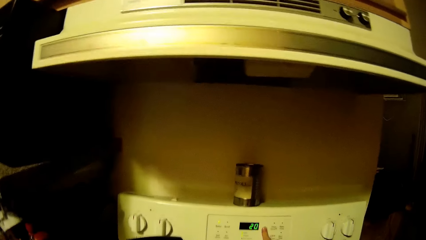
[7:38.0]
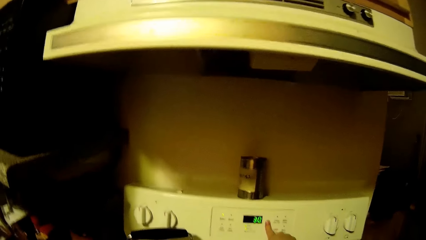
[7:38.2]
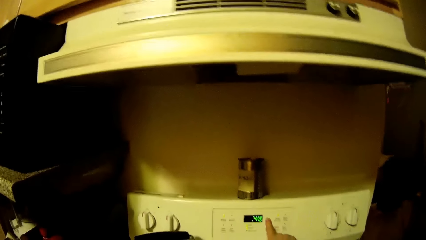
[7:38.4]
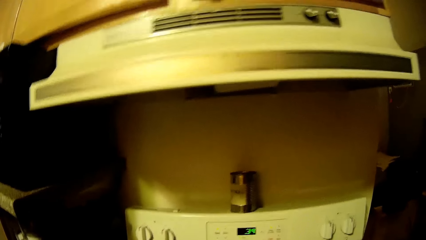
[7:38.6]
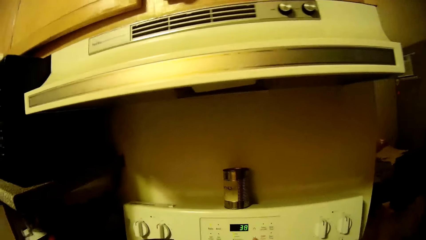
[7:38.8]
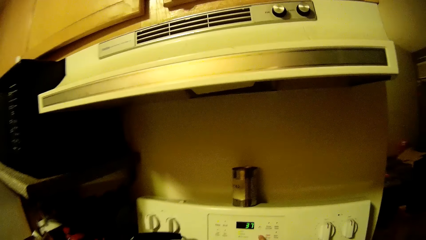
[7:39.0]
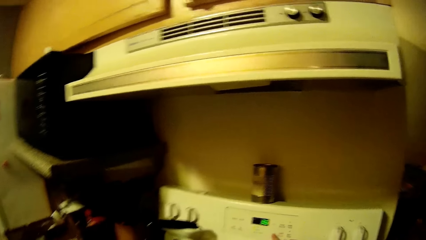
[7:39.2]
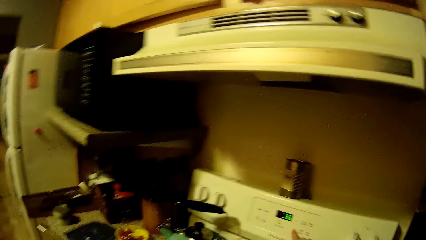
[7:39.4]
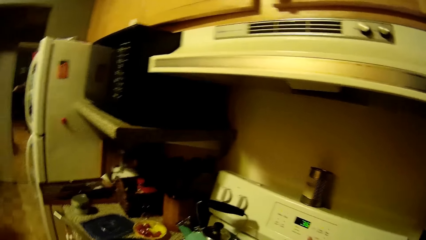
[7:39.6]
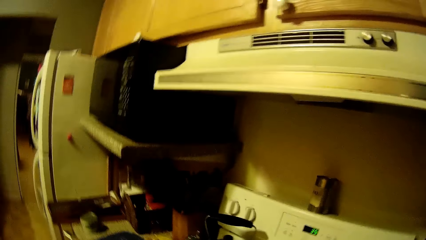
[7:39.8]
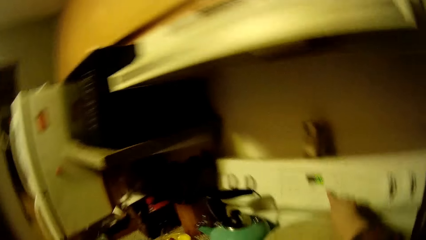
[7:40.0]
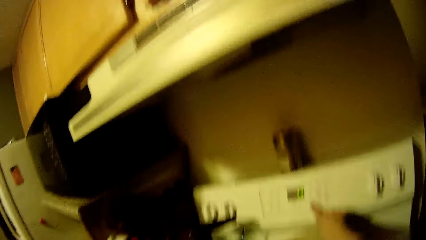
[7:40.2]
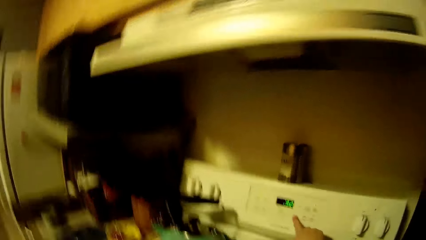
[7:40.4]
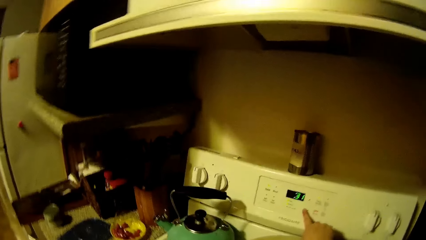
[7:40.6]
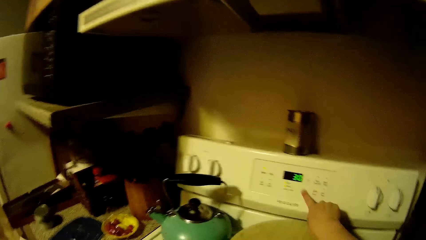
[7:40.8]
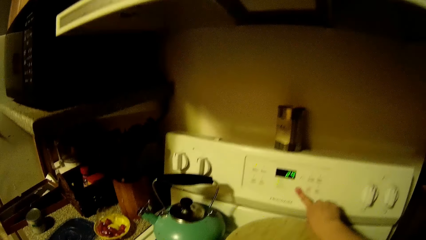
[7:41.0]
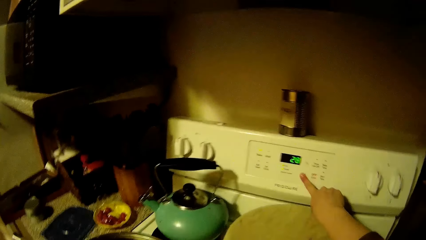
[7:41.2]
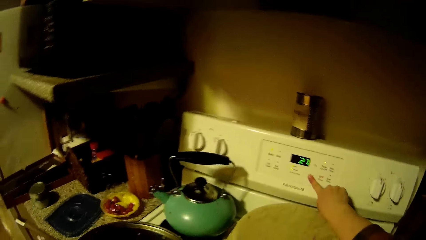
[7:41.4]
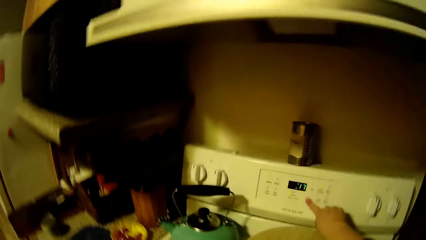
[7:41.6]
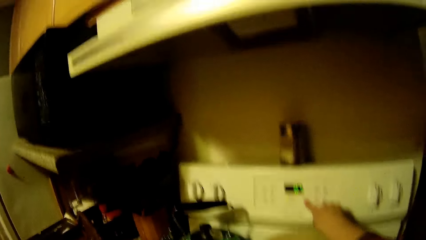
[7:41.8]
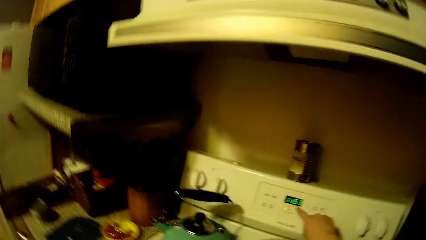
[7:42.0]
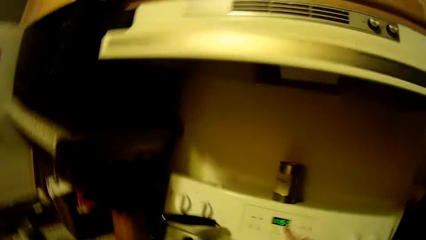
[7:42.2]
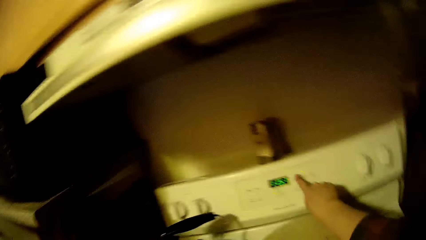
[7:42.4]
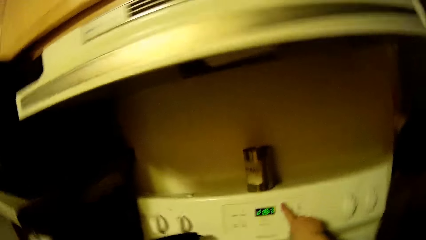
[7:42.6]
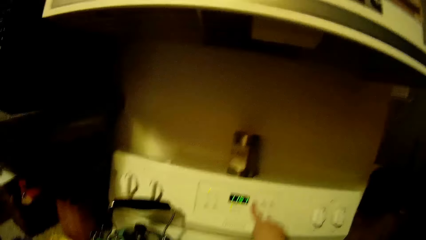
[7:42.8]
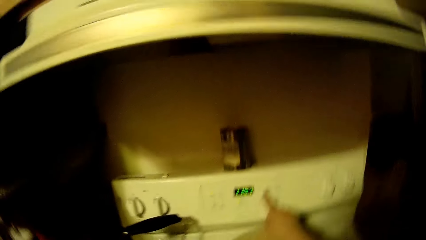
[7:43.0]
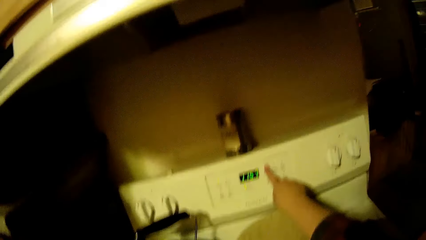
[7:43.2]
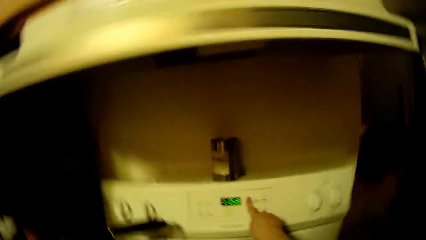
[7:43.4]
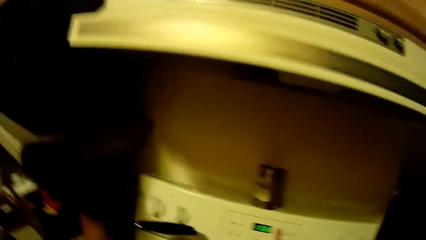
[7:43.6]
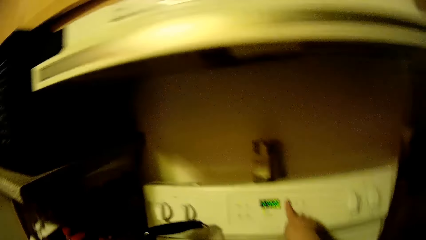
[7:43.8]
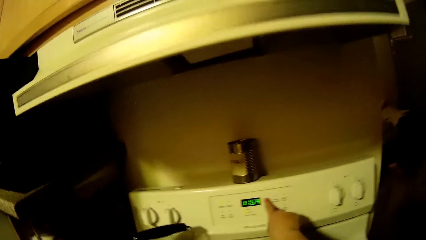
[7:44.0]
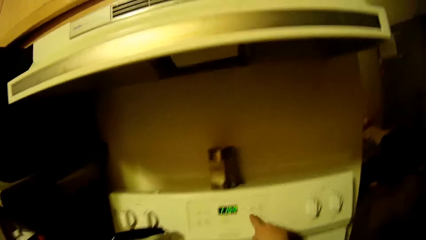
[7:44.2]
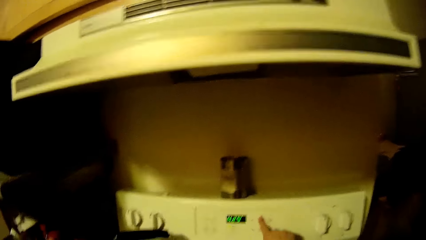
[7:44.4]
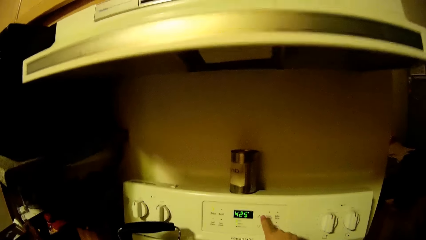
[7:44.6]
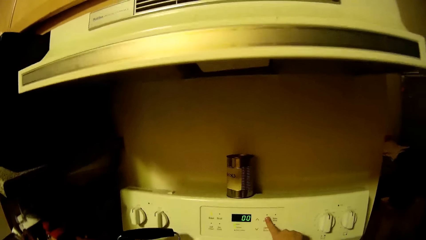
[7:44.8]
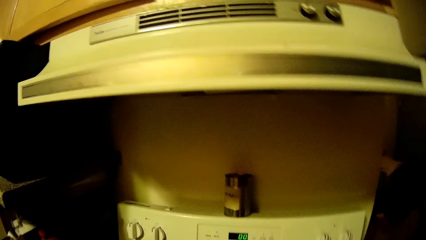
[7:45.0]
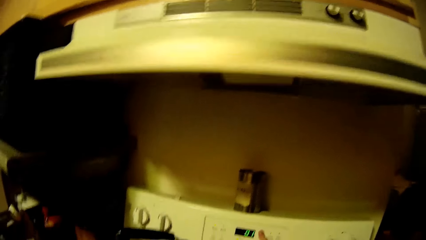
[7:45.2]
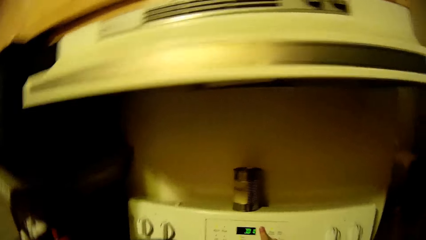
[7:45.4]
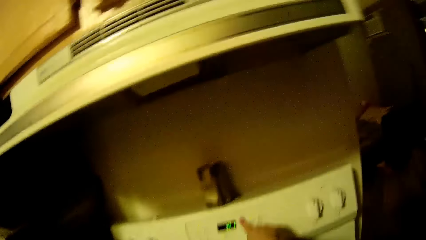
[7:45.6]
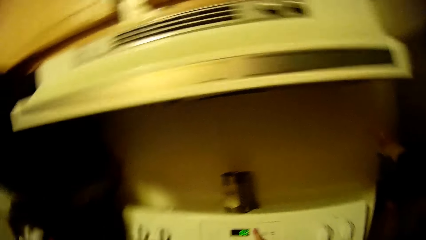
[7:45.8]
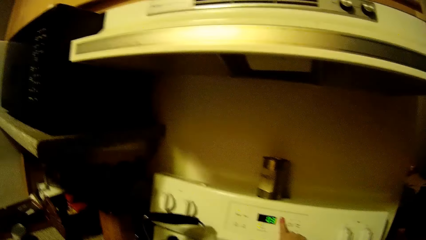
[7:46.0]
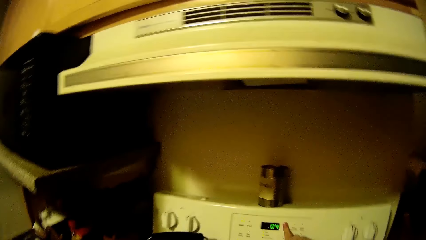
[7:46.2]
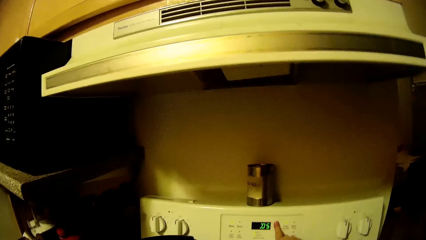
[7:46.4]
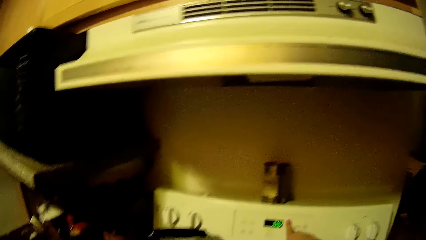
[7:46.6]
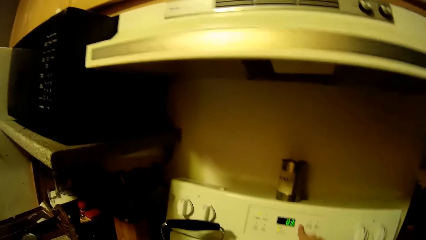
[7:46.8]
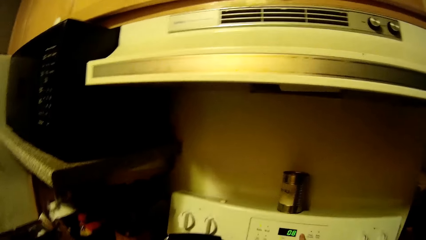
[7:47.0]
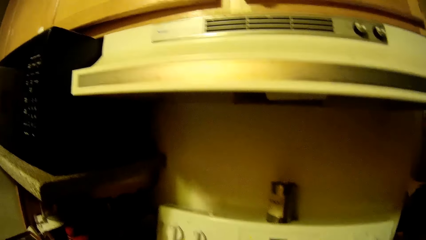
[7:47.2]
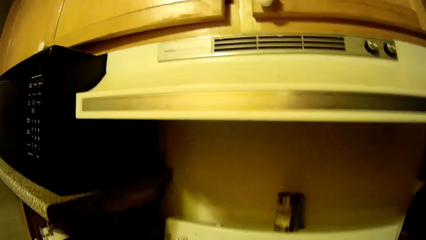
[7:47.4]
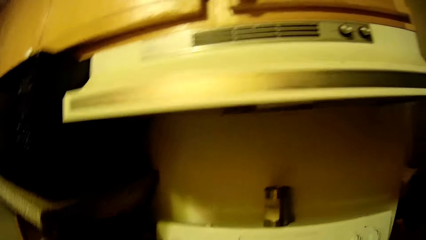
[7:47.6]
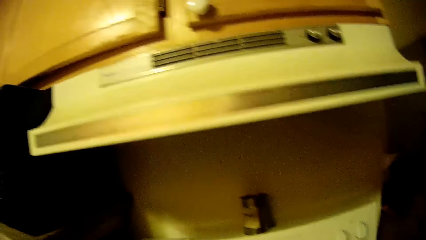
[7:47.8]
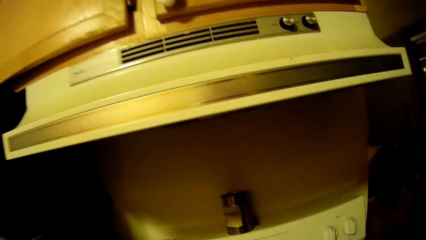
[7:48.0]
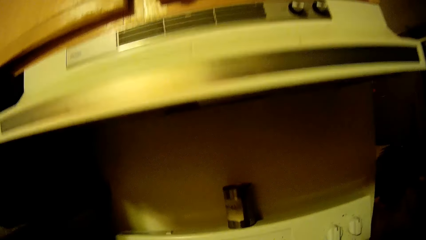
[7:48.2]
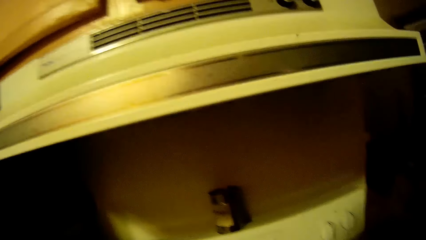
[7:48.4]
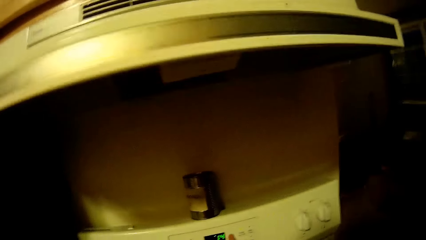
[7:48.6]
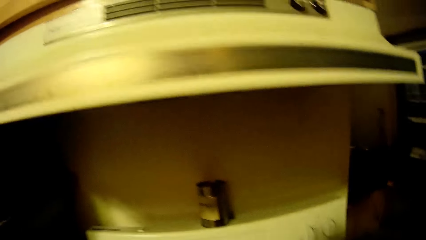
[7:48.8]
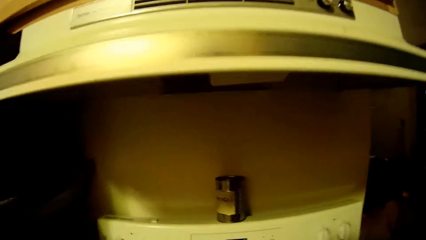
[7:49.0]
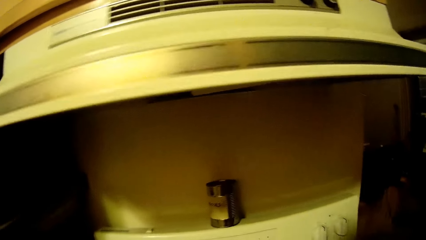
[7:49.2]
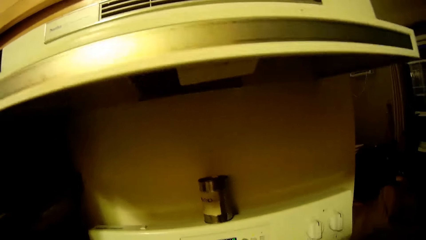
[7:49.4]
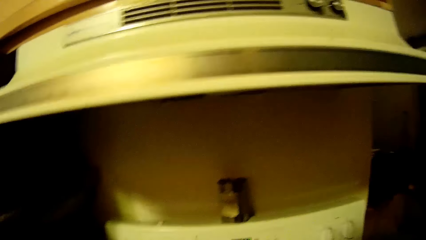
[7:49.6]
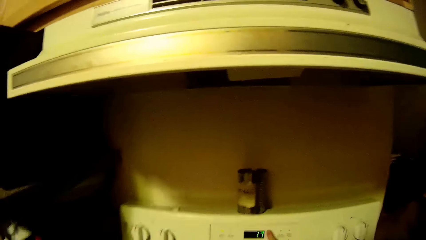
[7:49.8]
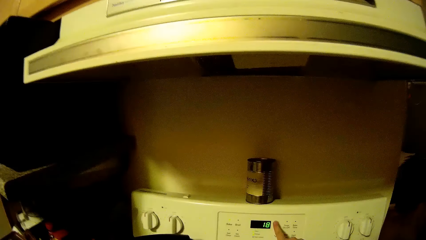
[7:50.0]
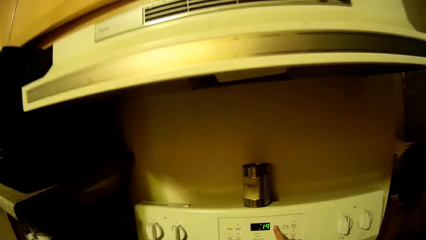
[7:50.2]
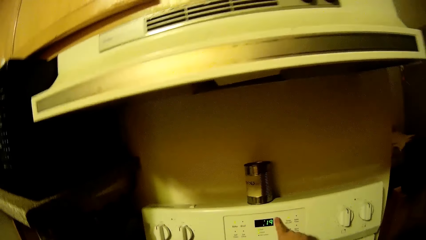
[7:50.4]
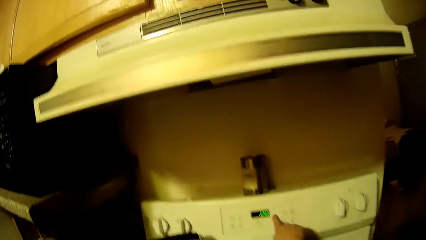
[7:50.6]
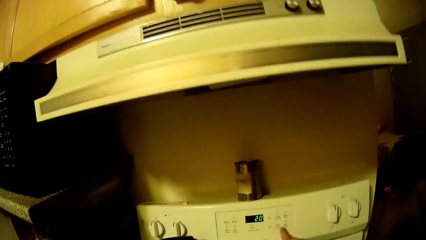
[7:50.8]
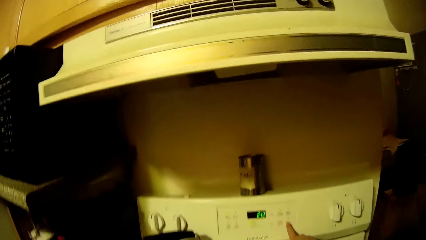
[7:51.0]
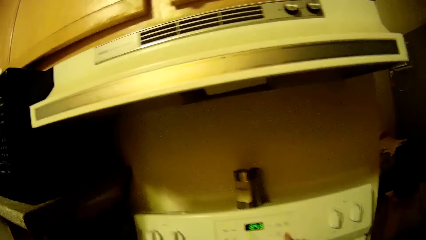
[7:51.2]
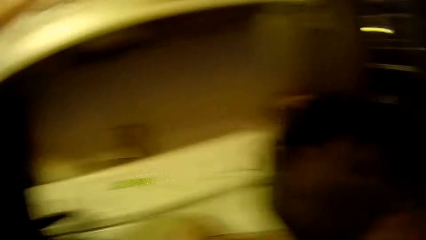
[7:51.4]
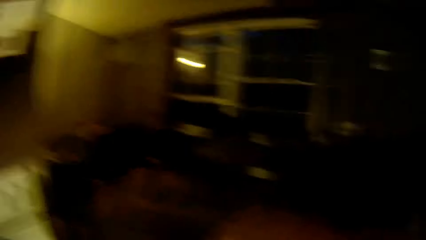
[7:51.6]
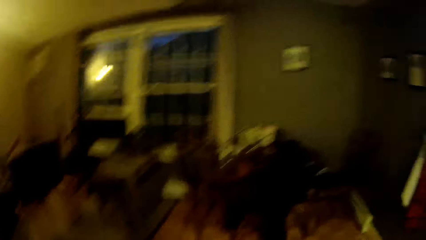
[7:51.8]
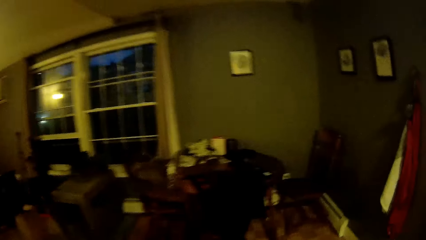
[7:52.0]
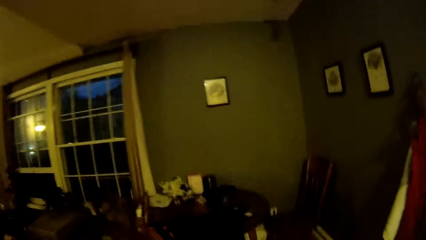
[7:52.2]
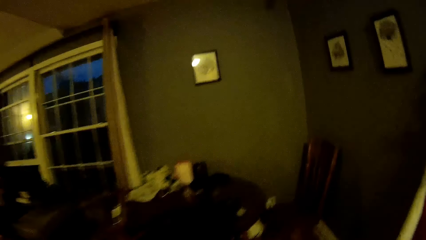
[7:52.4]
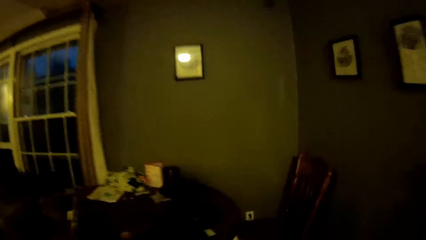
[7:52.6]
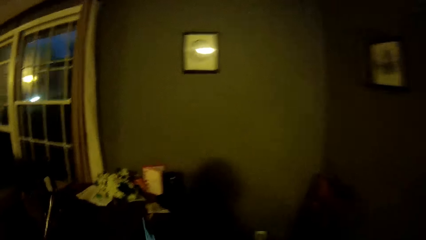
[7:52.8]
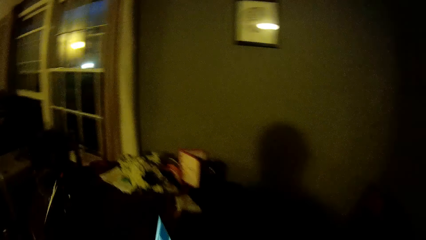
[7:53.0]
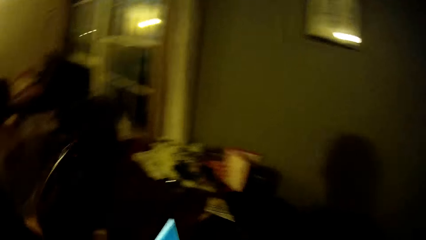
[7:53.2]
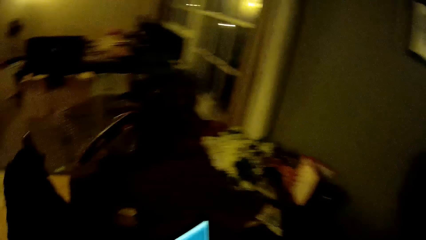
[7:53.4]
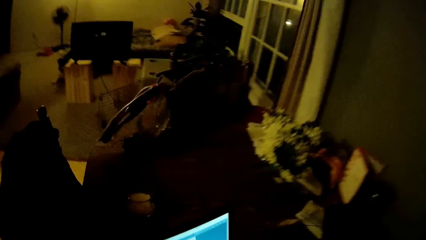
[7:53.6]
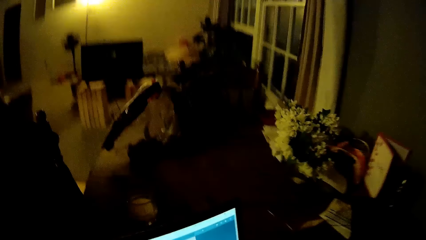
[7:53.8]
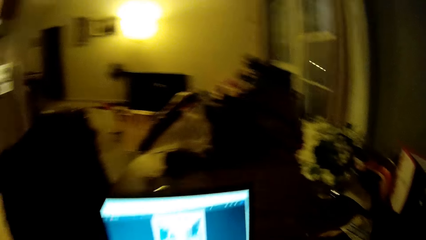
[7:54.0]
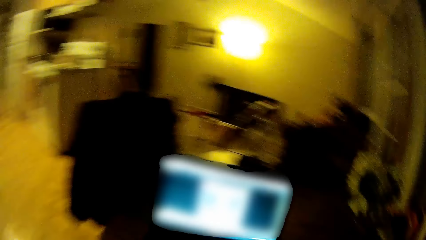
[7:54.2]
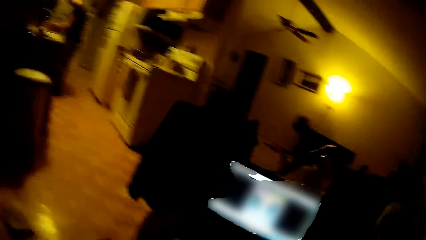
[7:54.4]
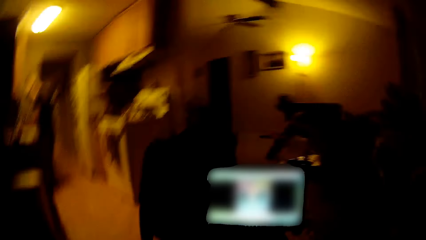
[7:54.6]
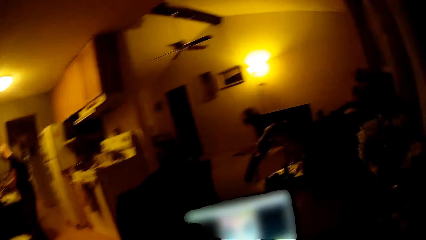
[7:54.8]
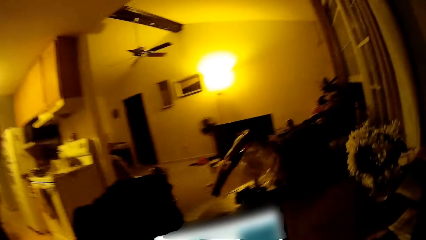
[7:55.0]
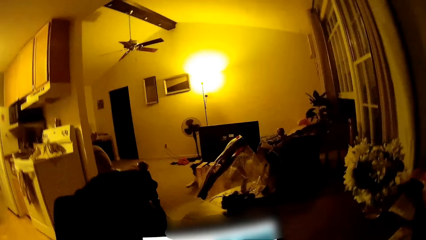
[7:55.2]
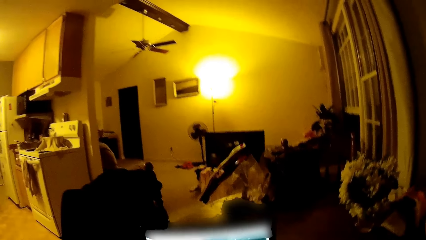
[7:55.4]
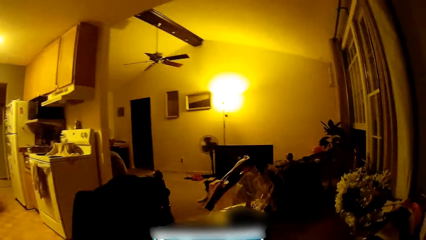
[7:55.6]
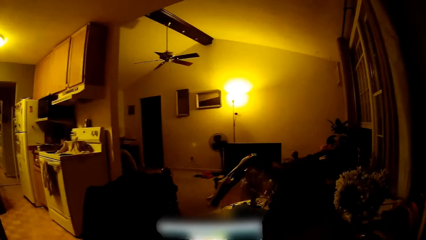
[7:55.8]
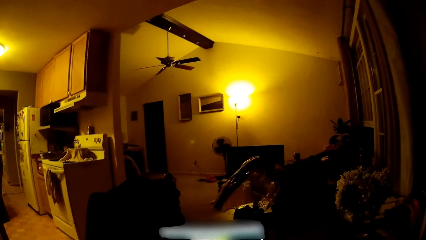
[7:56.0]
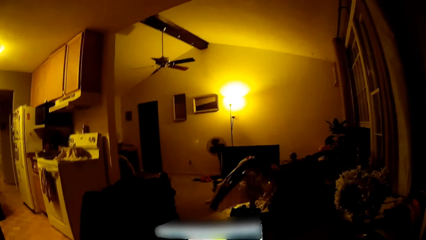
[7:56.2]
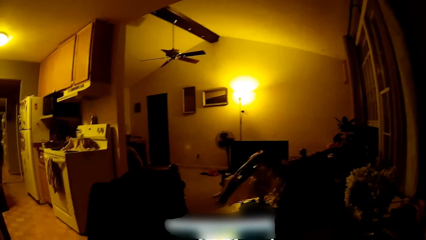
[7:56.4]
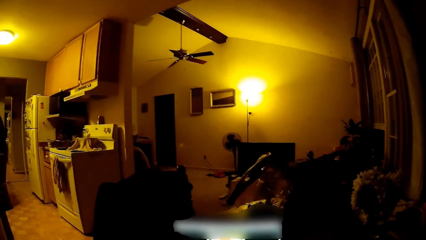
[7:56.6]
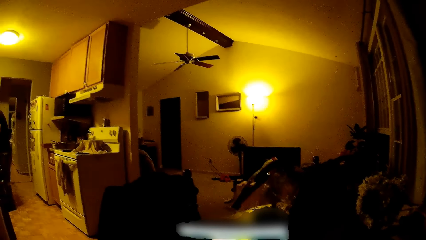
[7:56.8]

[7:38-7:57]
The camera wearer walks about the house. They look around the house, walk to the dining table, and stare at the laptop.
